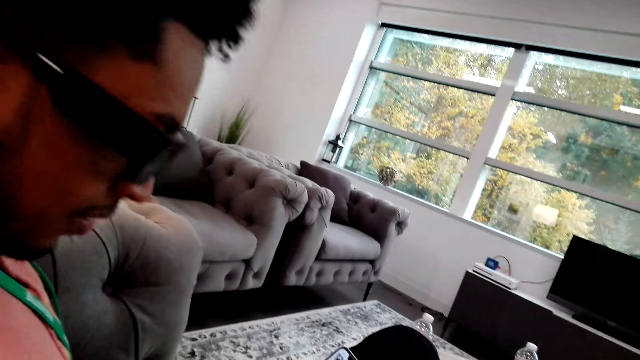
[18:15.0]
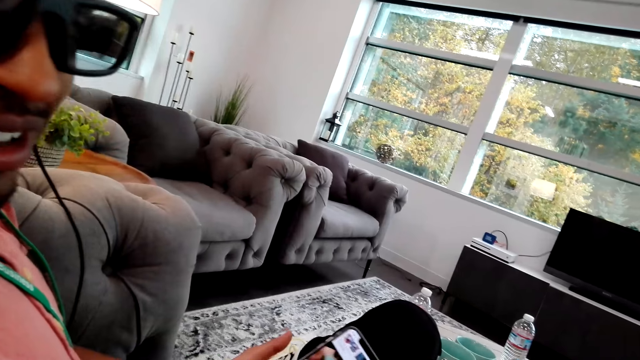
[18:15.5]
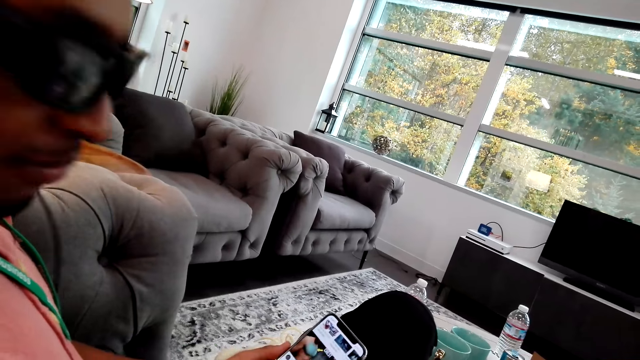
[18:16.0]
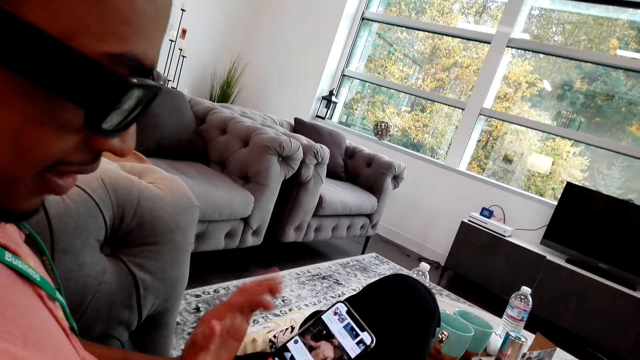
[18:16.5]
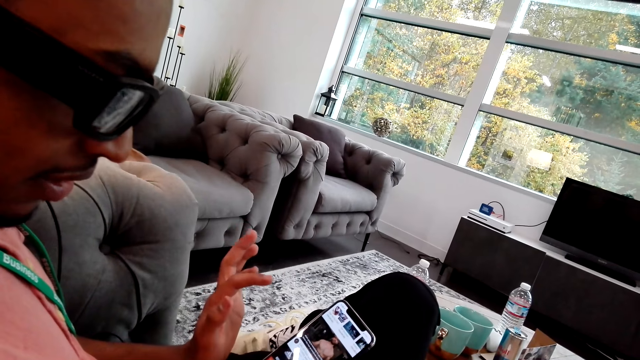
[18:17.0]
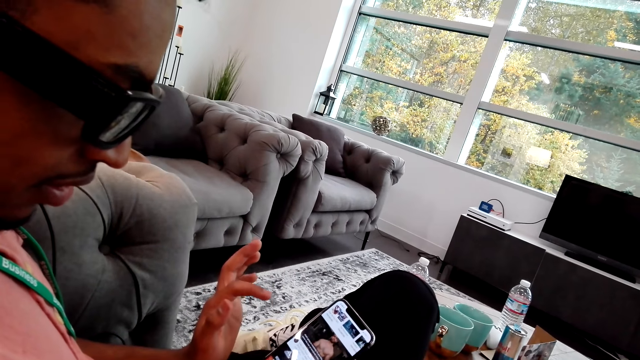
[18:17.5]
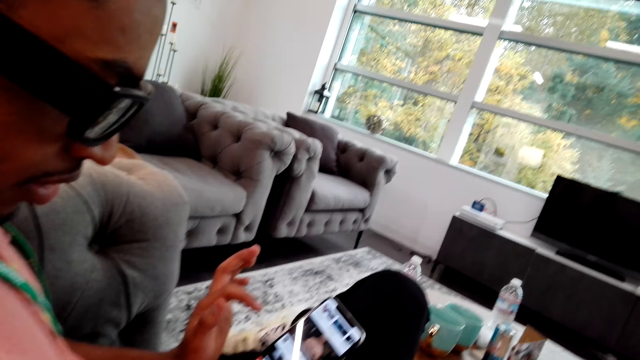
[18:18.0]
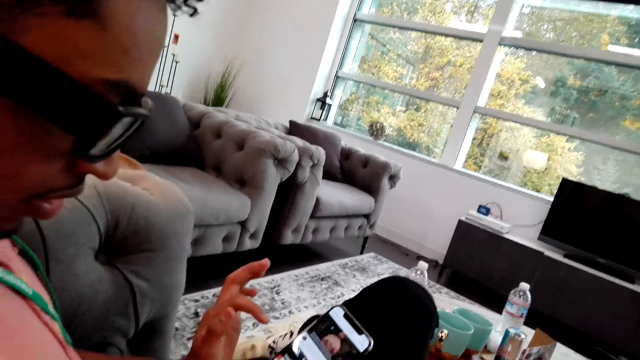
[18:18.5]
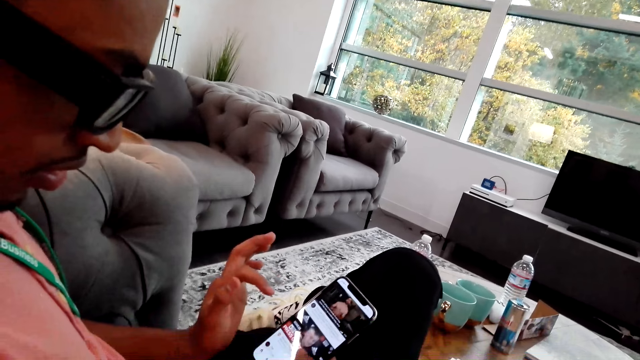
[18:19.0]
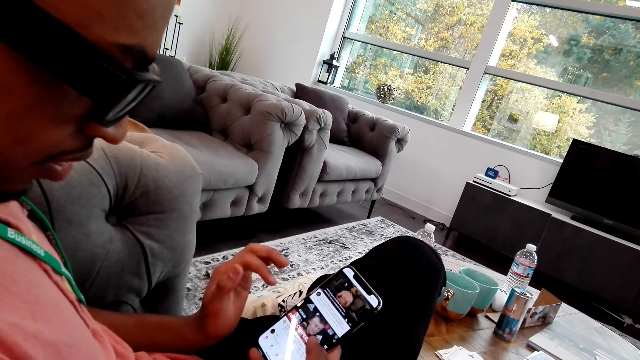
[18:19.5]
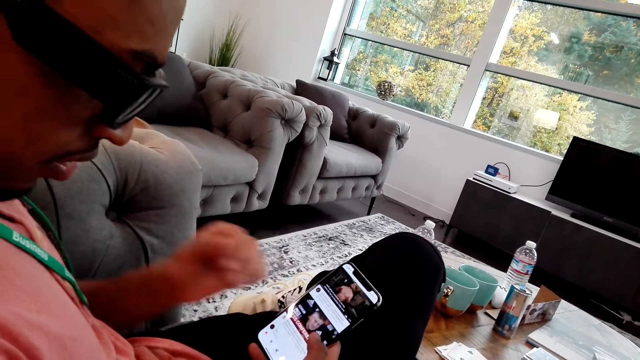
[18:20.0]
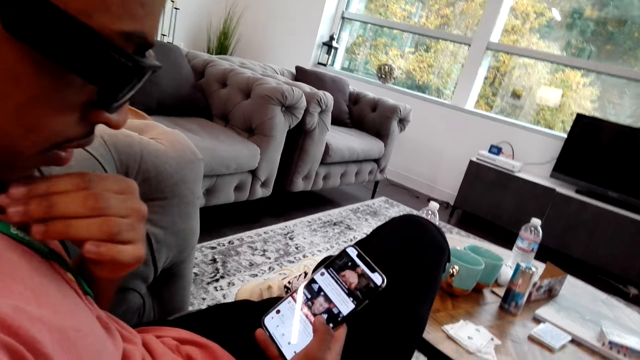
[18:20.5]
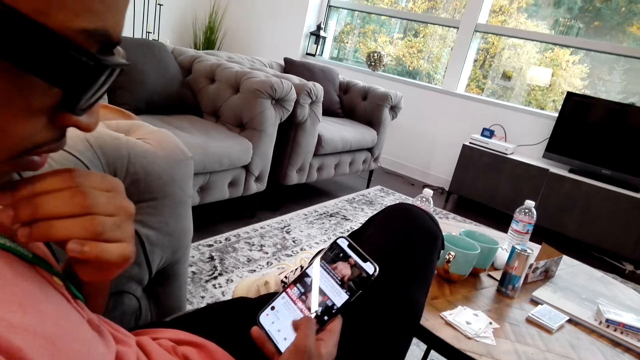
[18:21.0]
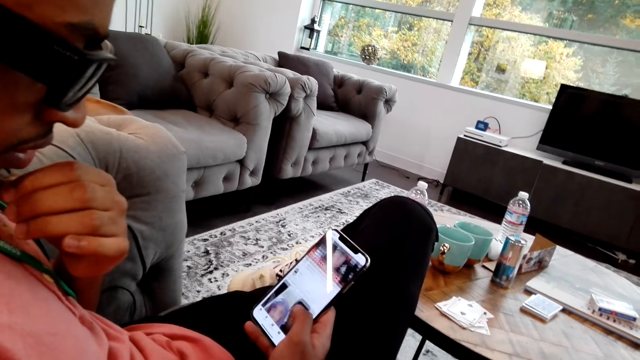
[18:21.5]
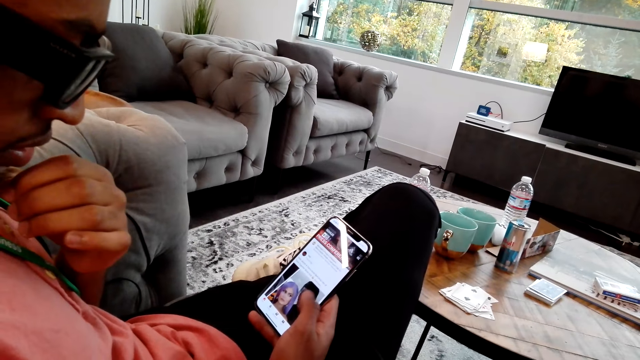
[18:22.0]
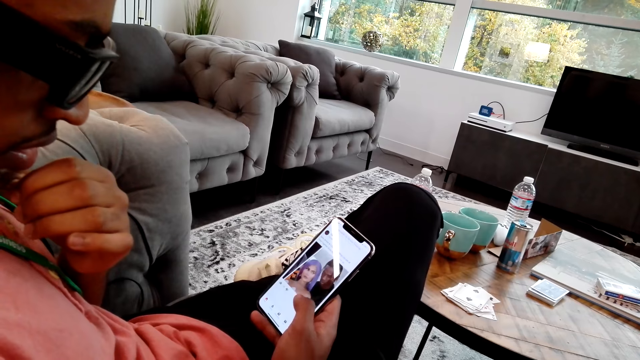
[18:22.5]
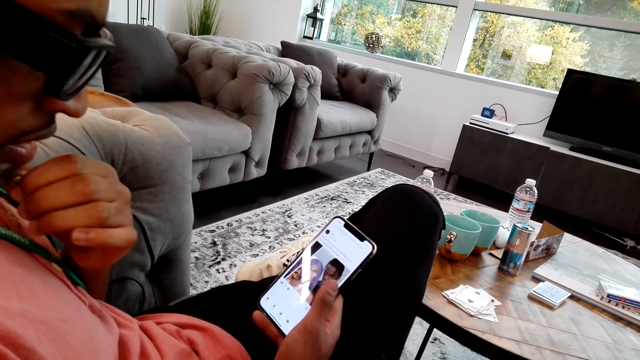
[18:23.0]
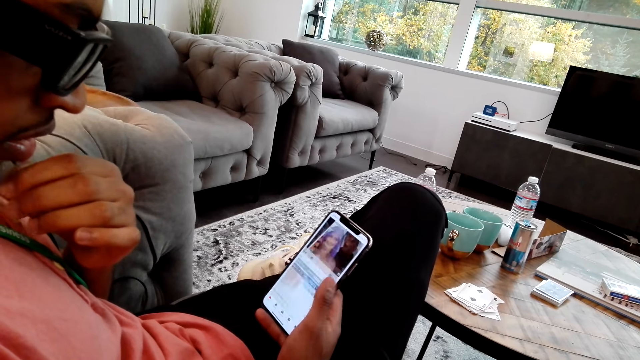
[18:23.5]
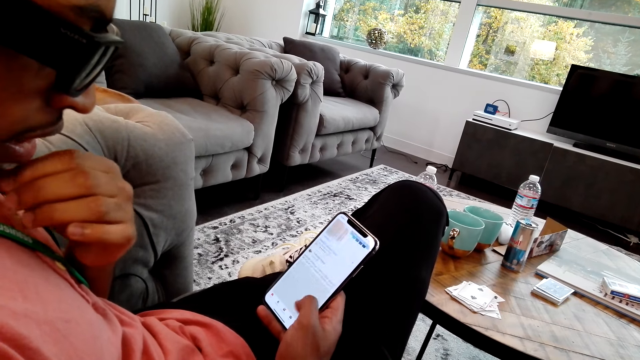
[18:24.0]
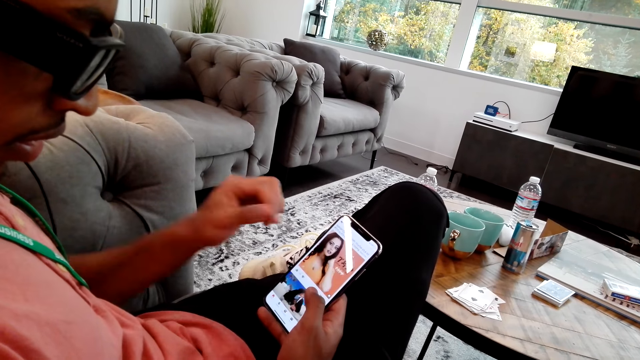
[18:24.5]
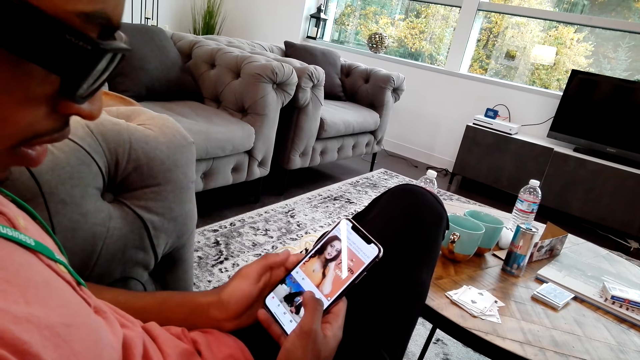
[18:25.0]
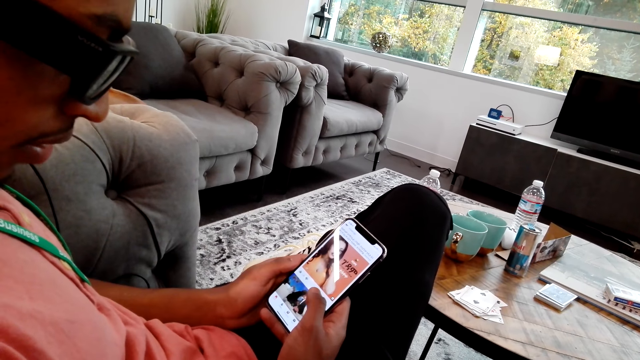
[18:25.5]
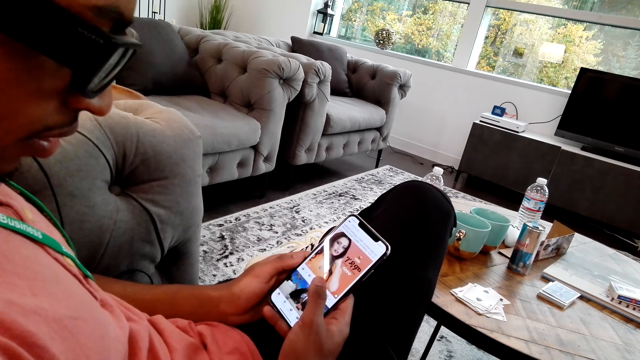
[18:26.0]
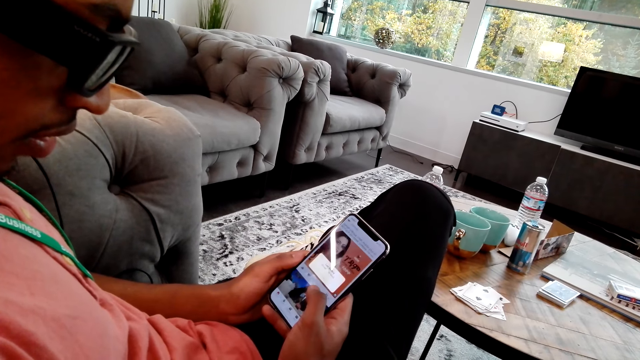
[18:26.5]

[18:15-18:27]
A man uses the phone. The man talks to the camera wearer. The man uses the phone. The camera wearer talks to the man.

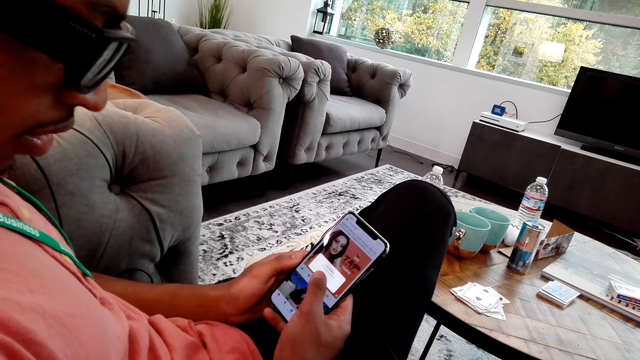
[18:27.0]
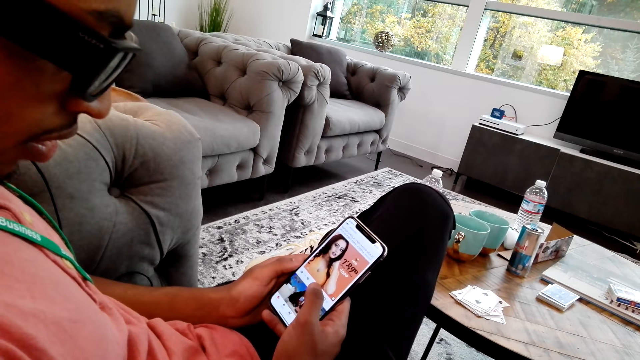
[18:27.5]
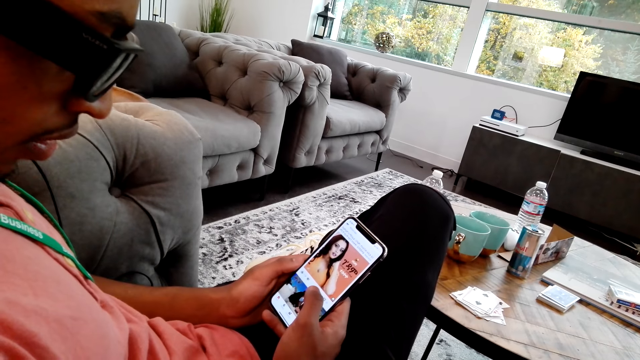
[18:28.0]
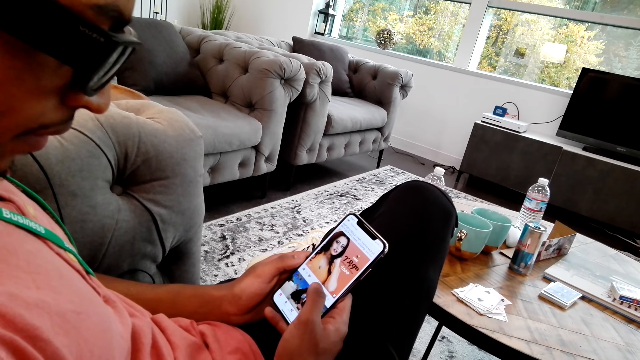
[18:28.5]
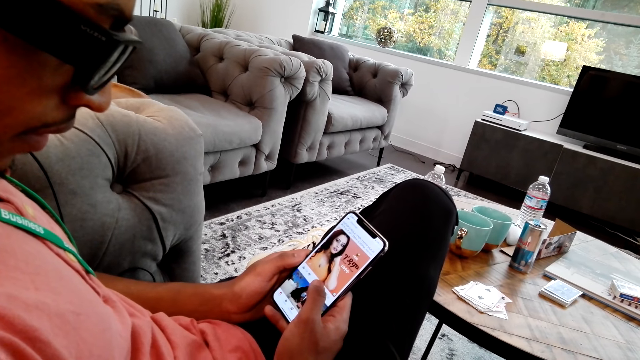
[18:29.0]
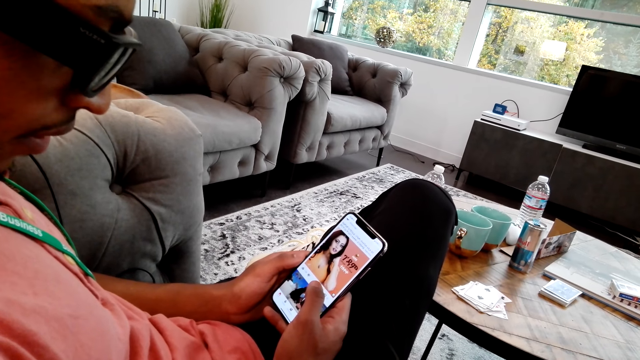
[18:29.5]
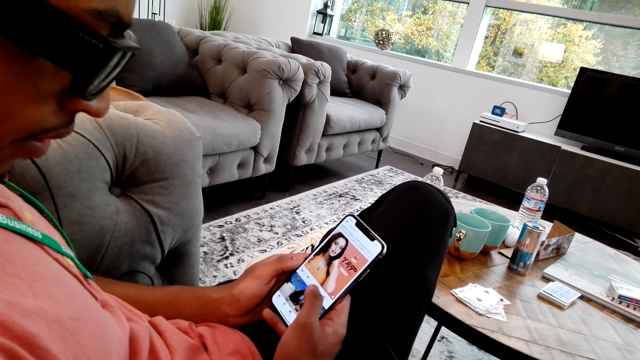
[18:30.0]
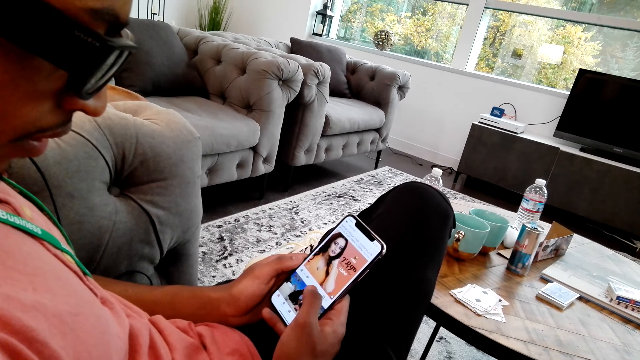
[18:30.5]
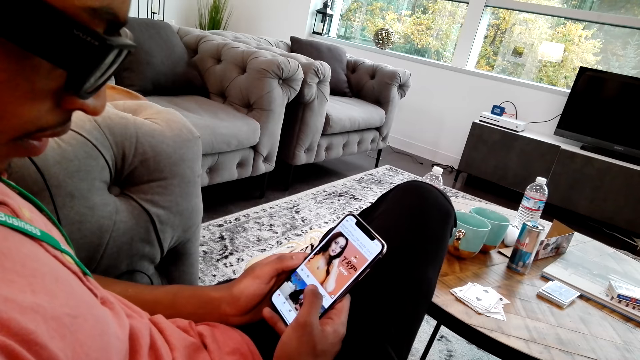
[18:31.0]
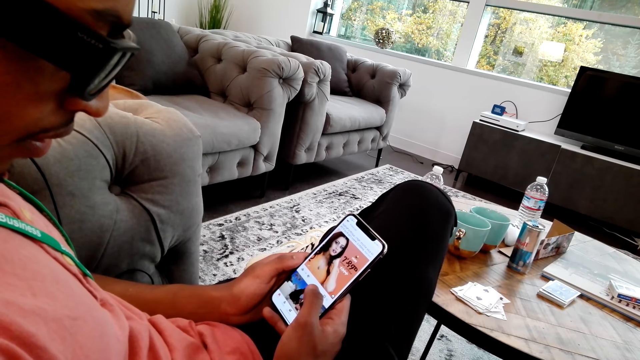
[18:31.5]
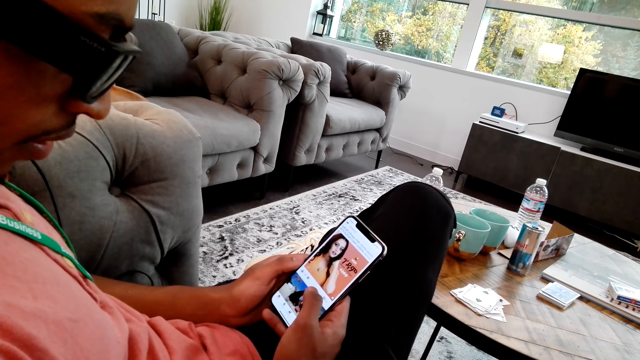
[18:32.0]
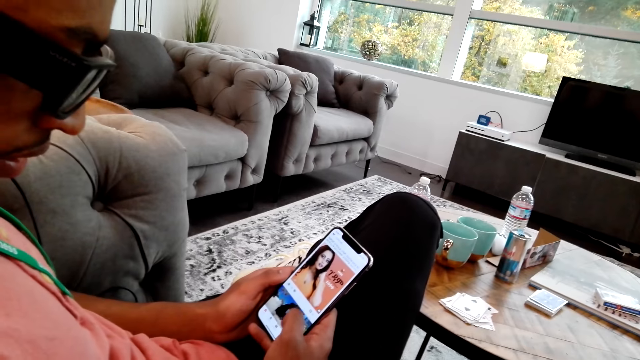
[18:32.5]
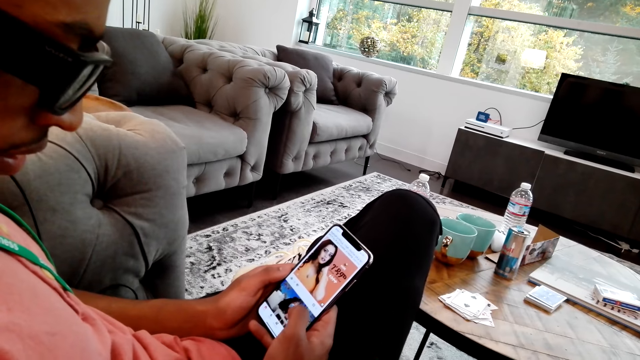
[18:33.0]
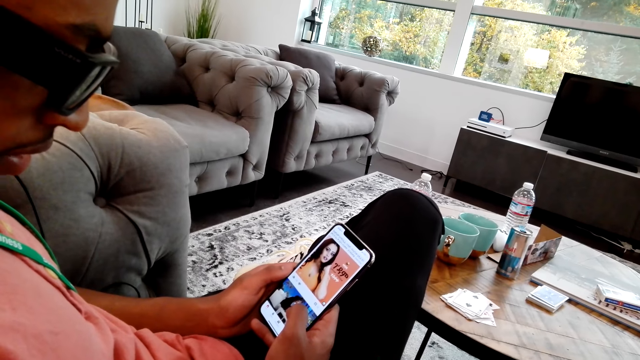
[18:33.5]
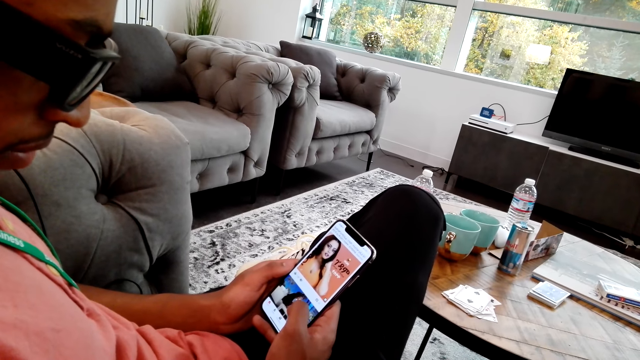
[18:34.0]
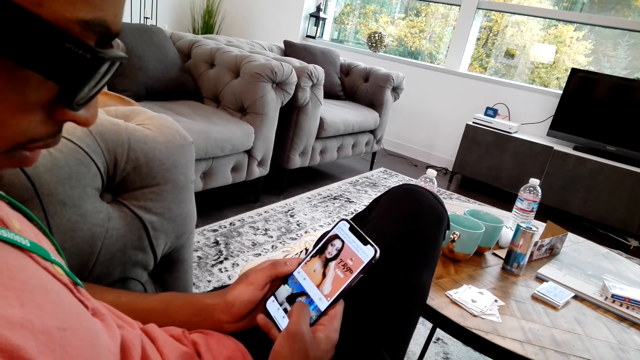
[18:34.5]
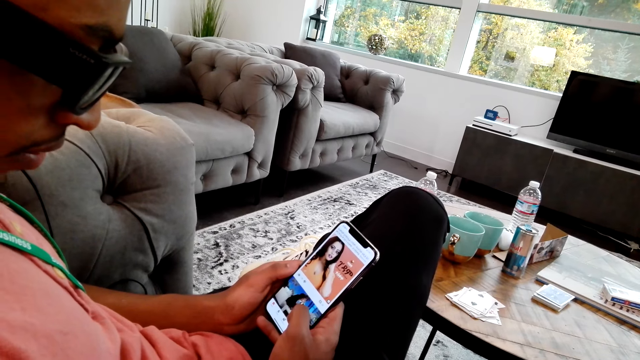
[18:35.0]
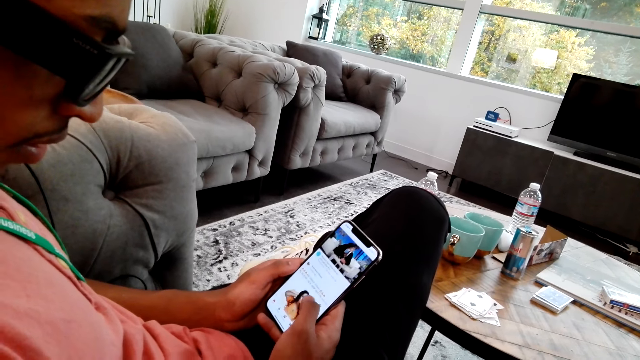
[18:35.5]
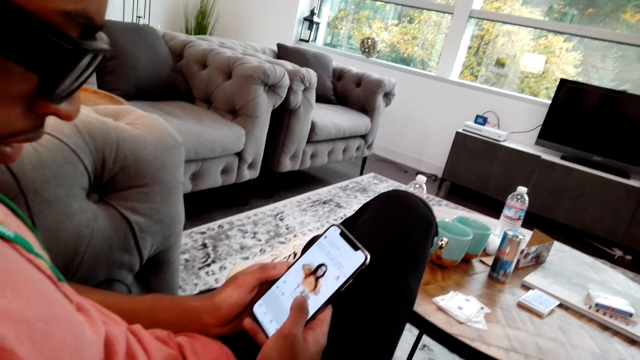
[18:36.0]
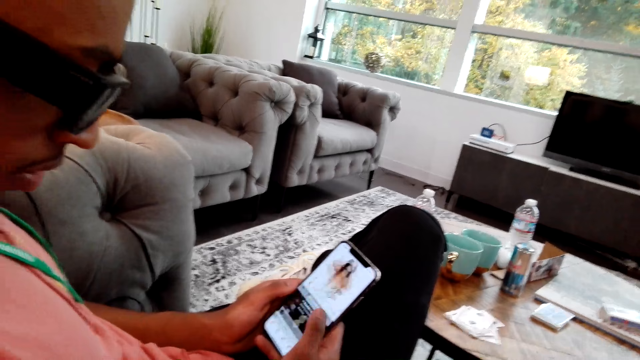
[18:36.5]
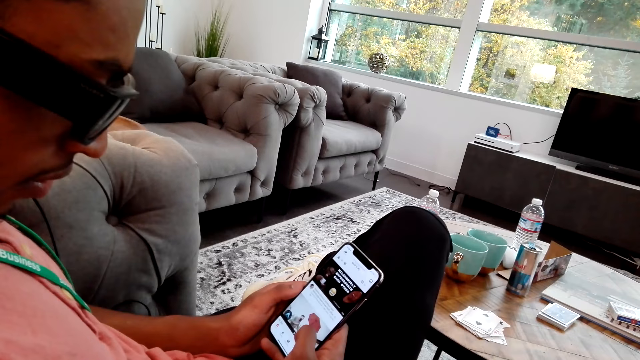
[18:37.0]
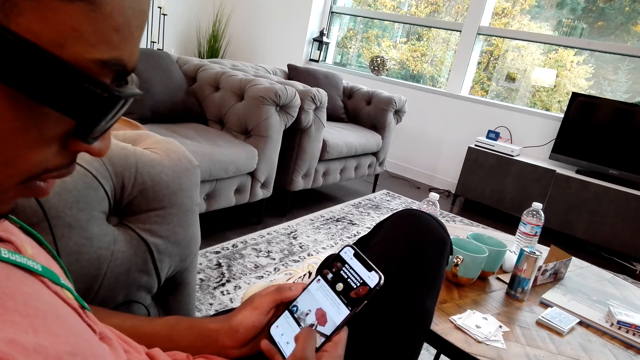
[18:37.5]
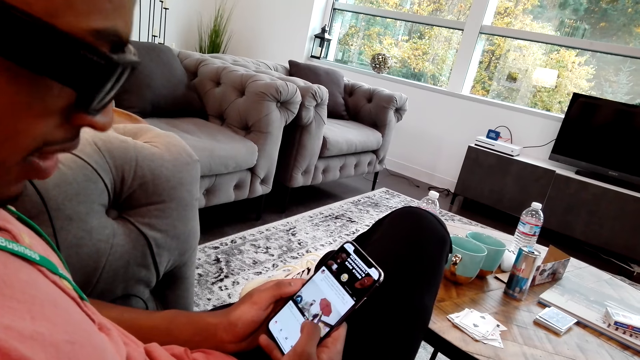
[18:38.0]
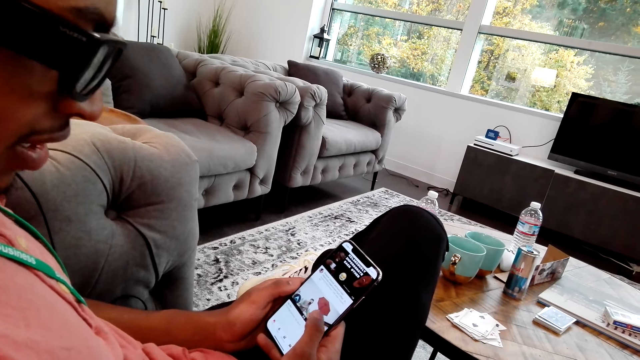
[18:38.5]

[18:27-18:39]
A man uses the phone. The camera wearer talks to the man.
